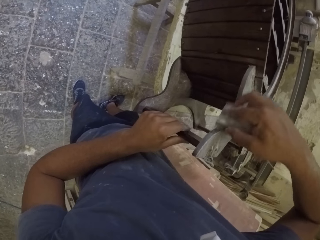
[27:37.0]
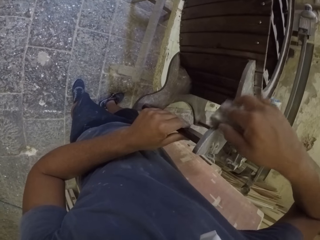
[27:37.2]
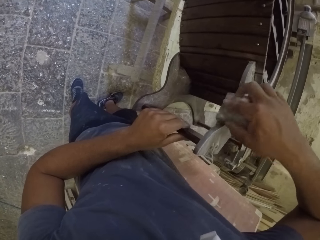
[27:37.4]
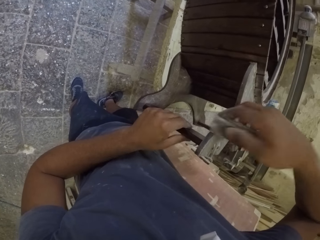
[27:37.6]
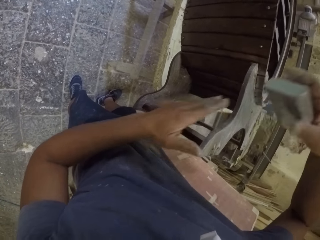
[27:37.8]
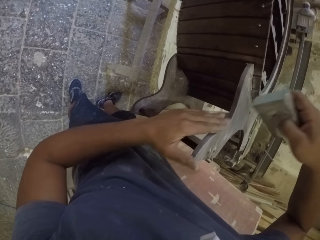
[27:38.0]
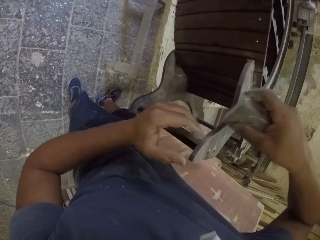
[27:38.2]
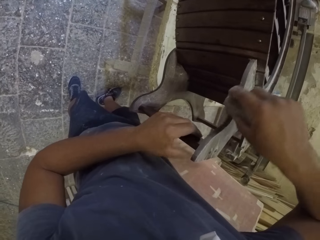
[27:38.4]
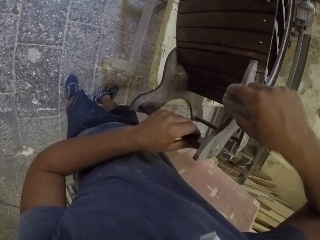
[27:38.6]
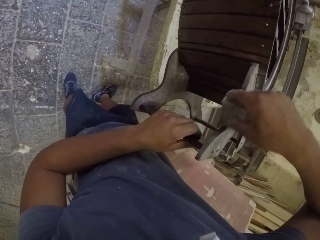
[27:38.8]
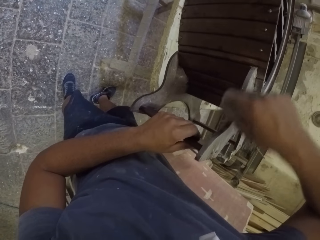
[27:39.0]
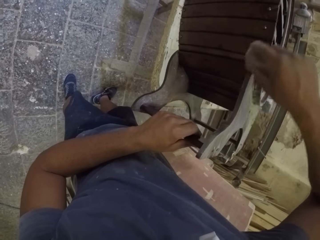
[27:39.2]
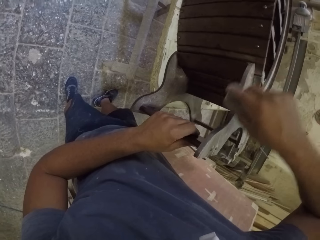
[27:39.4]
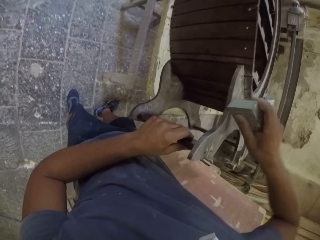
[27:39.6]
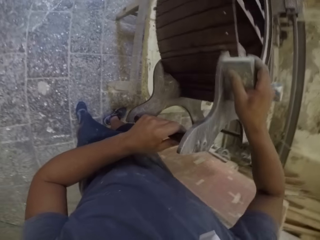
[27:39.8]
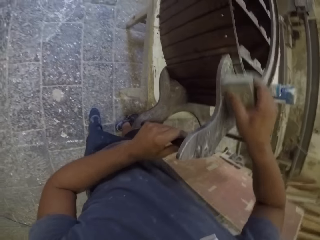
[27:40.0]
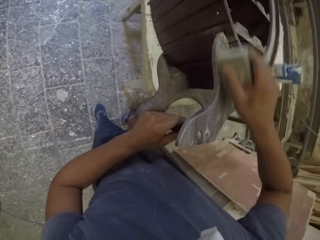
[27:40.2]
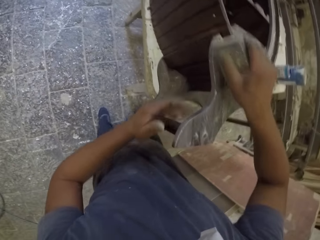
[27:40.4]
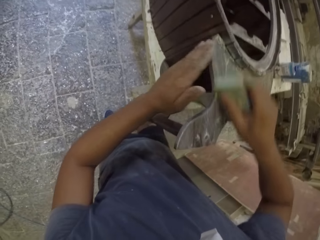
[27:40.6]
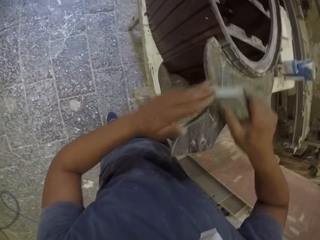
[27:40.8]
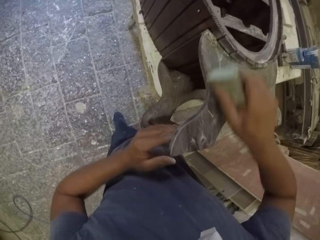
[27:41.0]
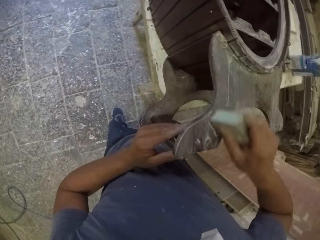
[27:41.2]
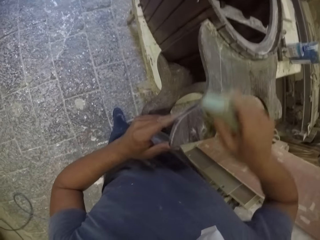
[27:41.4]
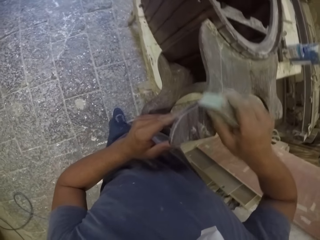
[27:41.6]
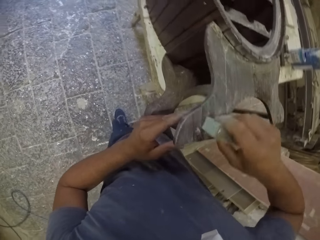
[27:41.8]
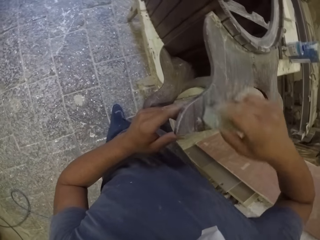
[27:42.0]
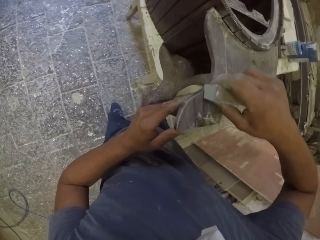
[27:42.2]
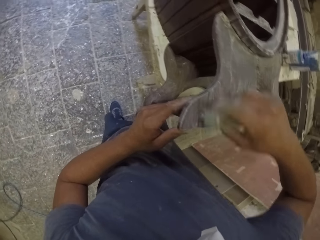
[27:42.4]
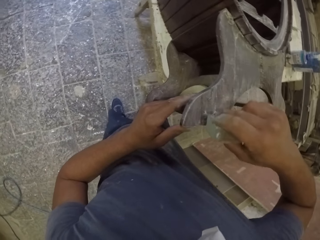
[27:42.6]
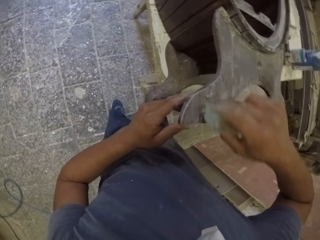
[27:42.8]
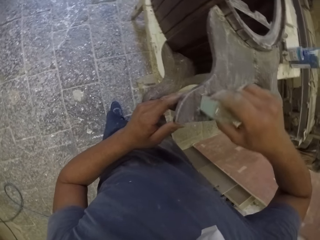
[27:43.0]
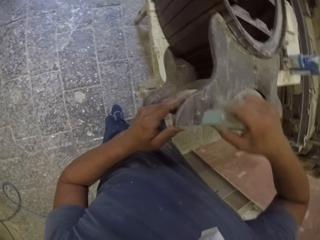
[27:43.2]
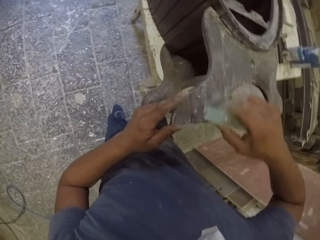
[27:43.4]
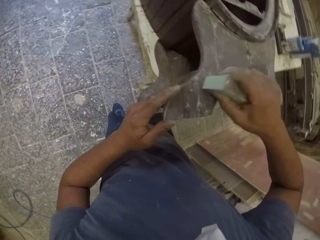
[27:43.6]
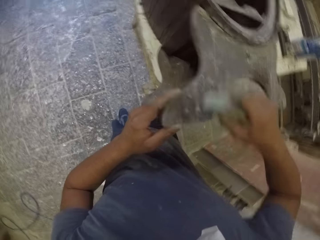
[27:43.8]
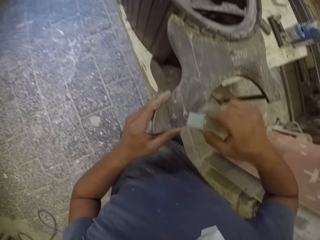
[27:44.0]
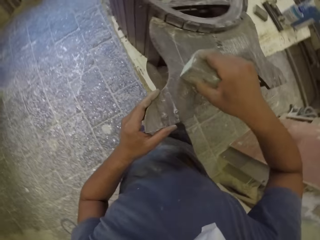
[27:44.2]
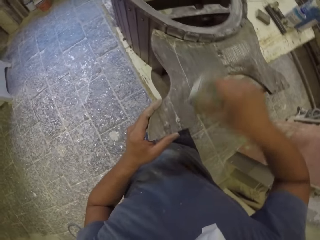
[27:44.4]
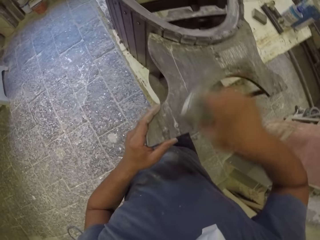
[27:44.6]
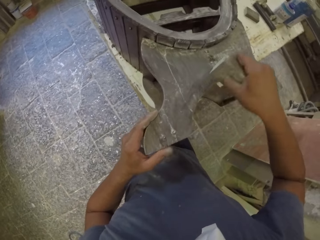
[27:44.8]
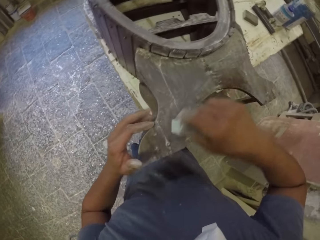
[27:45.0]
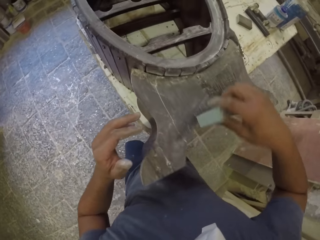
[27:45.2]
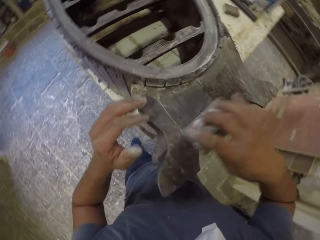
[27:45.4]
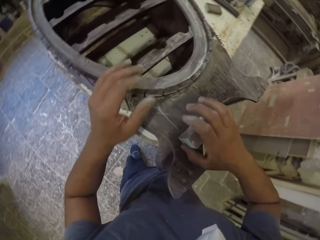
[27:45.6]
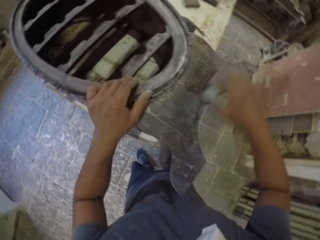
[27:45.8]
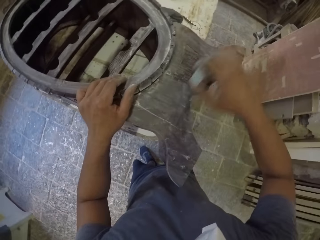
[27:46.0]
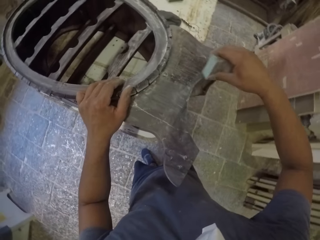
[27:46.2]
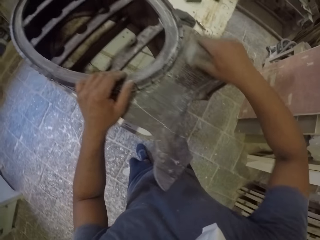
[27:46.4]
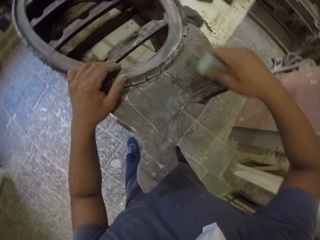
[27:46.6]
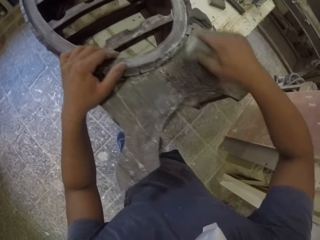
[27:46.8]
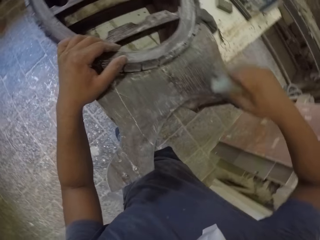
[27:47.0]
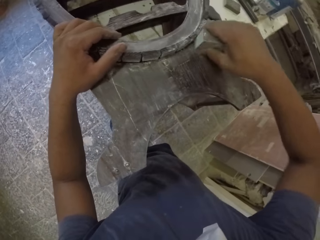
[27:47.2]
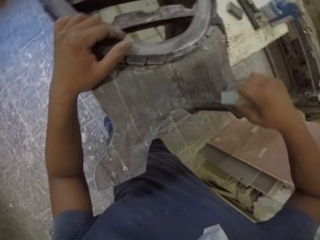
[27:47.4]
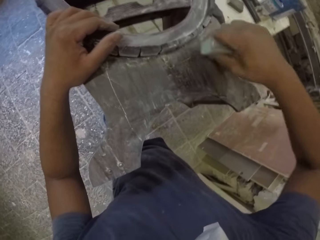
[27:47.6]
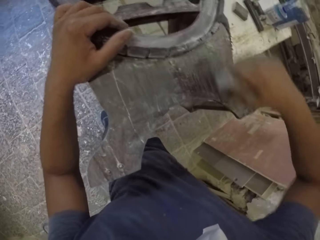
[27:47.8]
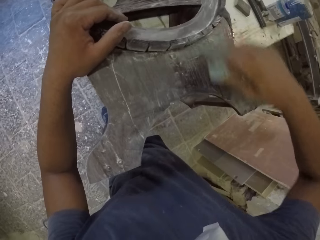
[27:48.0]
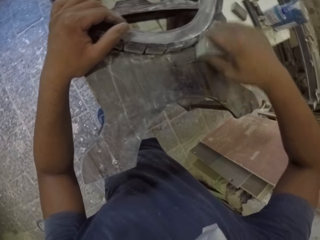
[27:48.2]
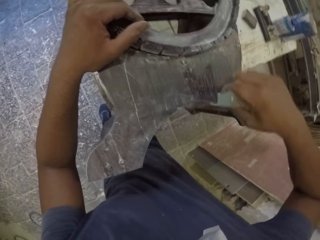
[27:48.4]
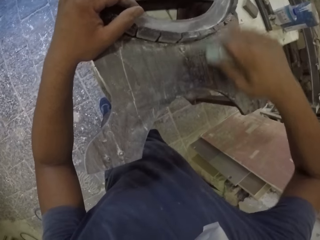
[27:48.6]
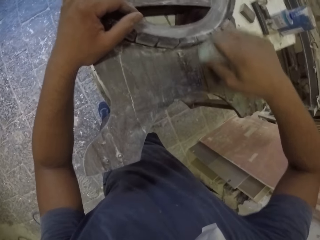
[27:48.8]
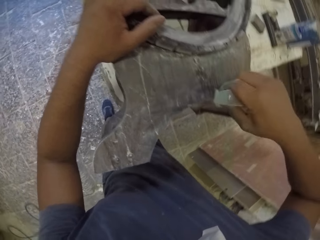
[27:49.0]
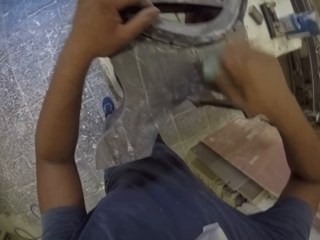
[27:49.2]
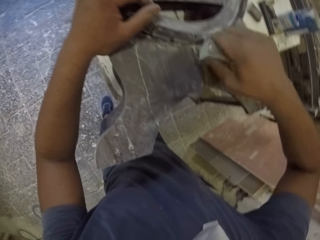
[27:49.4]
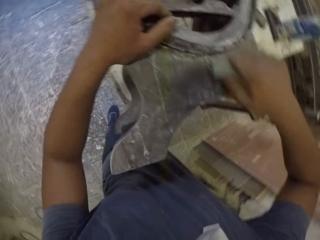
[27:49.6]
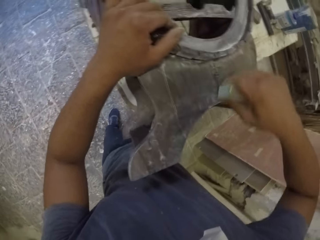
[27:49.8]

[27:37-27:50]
The camera wearer wipes the wooden rack with his left hand. He smooths the wooden rack with a smoothing stone. He holds the wooden rack with his left hand. He wipes the wooden rack with his left hand. He holds the wooden rack with his left hand. He holds it again.

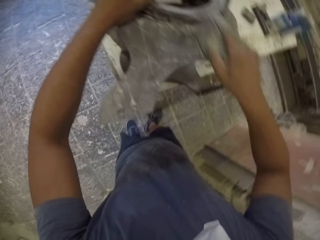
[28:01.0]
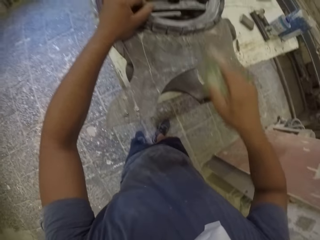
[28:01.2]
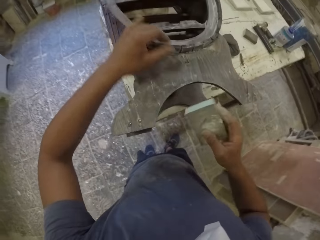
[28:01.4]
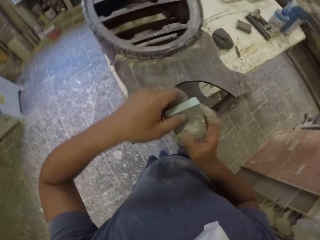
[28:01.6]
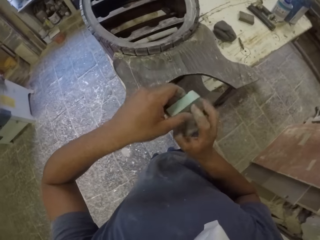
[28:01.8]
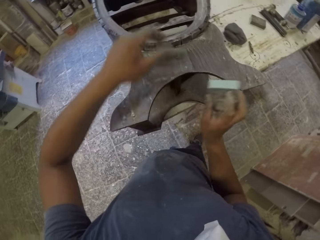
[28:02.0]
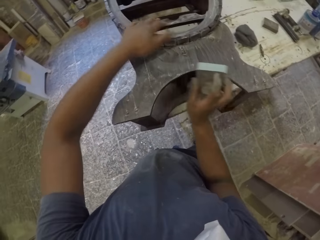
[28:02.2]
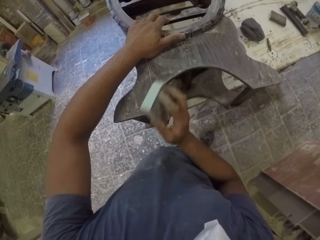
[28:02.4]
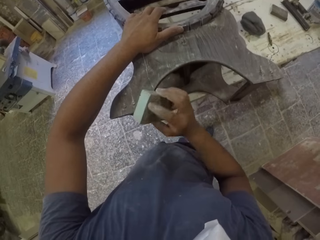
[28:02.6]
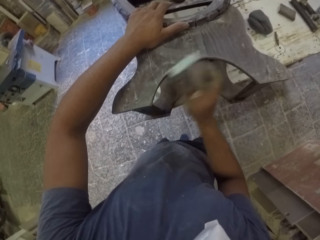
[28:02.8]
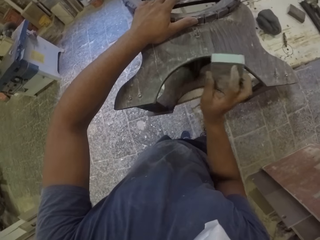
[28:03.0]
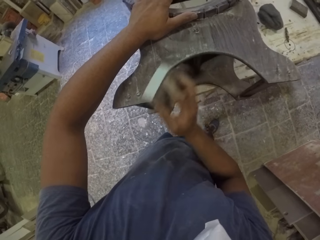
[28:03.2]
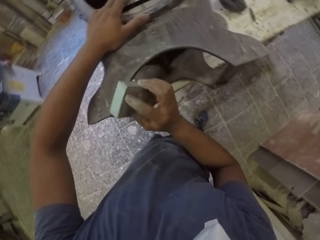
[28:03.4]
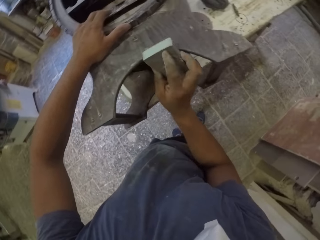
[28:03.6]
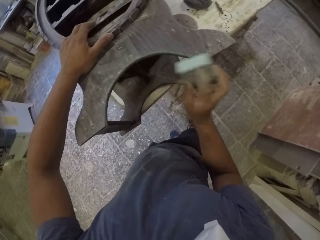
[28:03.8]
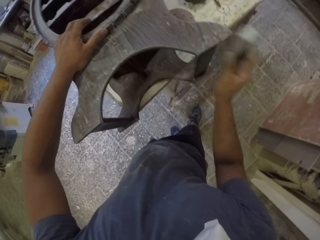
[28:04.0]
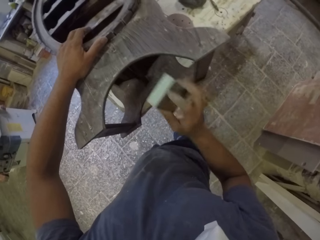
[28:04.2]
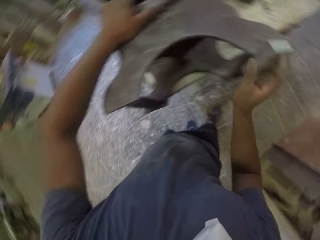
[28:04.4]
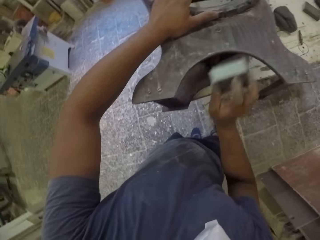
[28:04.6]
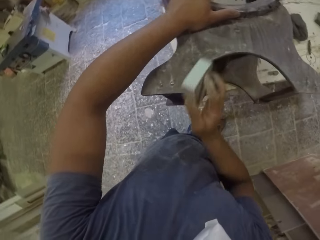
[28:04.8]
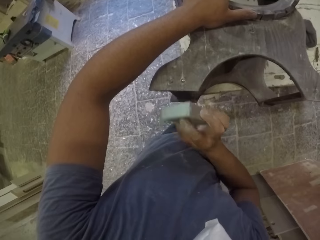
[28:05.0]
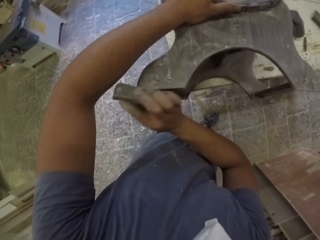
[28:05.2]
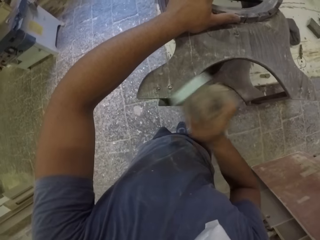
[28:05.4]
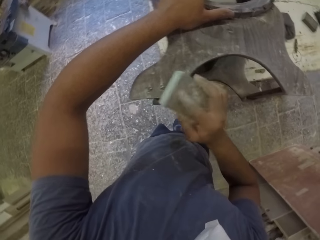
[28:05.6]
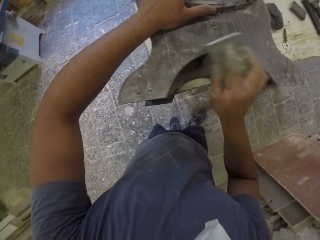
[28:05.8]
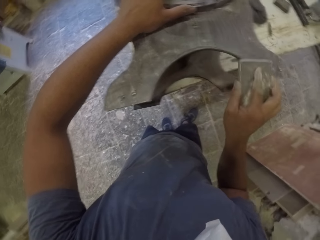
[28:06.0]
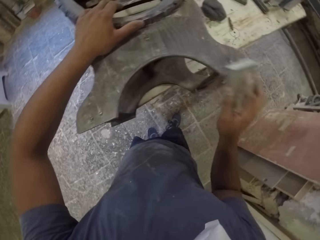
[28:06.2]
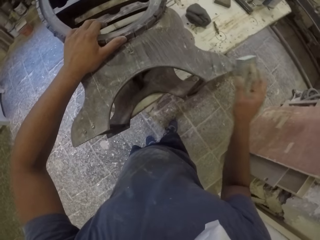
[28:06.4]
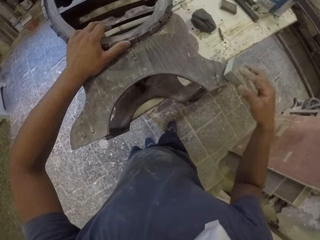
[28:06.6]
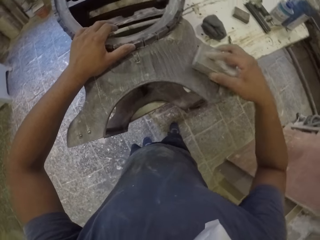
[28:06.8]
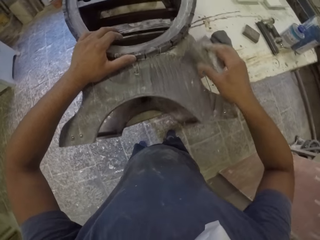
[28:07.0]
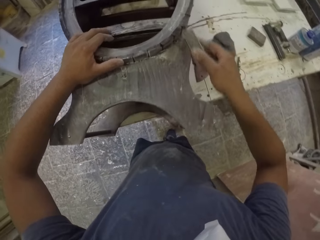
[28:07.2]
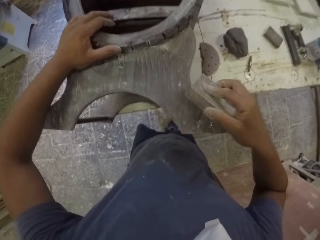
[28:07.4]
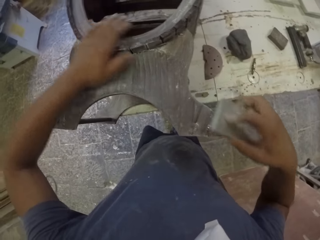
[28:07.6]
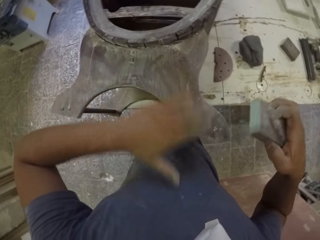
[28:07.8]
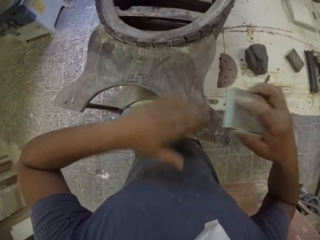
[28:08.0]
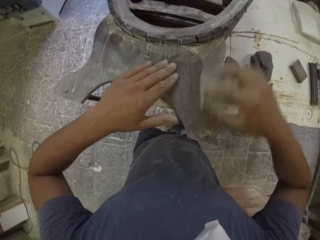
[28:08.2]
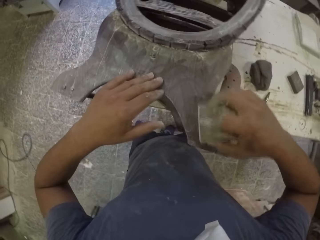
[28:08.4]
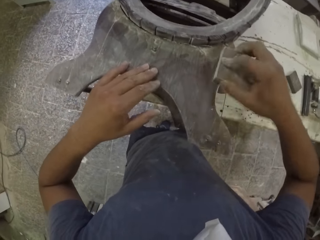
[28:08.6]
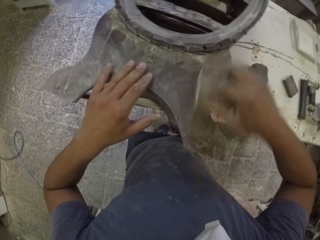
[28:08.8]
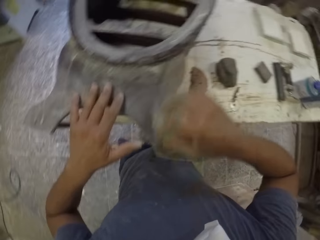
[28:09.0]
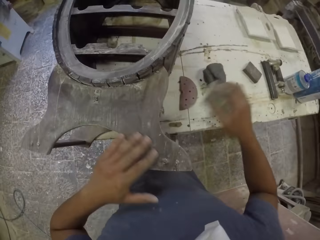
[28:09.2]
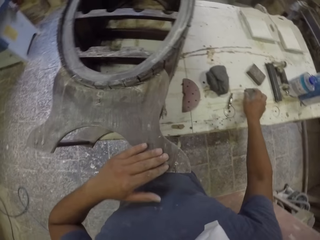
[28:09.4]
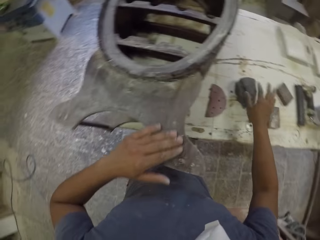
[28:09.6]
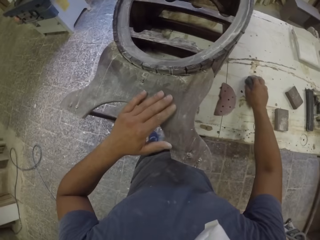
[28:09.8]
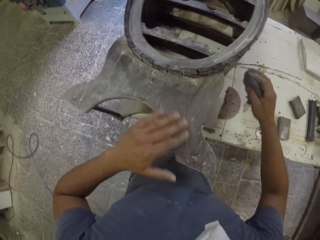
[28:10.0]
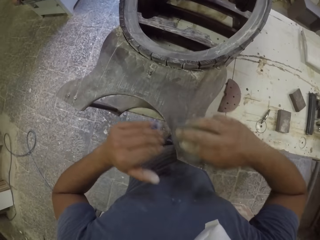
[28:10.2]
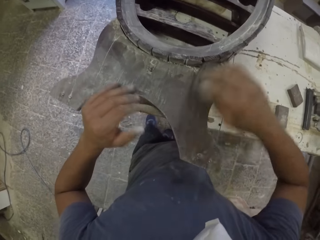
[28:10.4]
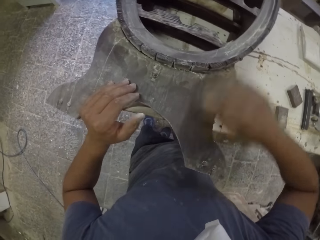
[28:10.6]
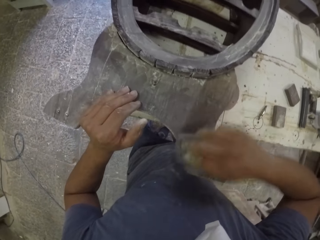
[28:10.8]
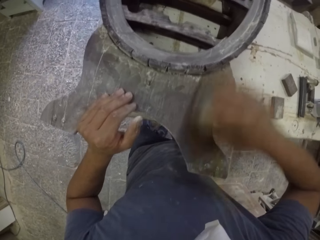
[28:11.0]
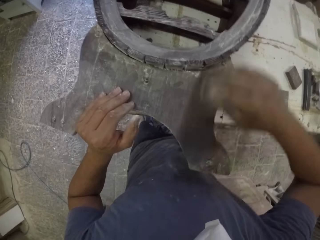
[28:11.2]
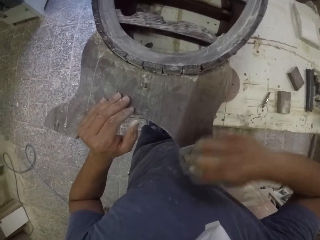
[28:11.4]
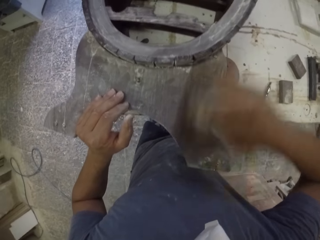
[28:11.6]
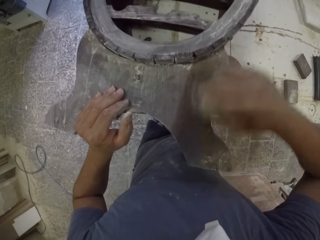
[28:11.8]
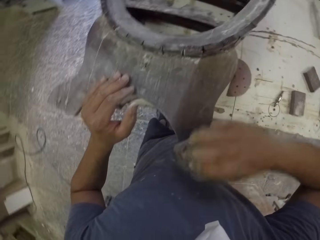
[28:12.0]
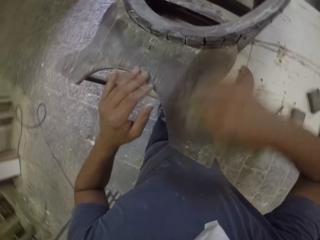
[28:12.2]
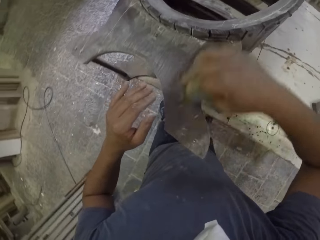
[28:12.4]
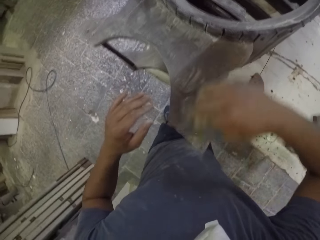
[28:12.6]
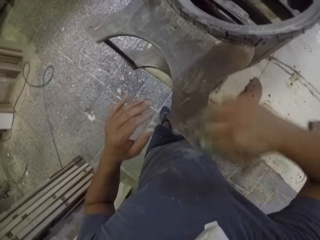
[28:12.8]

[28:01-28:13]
The camera wearer holds the smoothing stone or sand paper with both hands. He smooths the wooden rack with the smoothing stone. He puts his right hand on the wooden rack. He wipes dust from the wooden rack with his left hand. He holds the sand paper. He smooths the wooden rack with the smoothing stone. He wipes the wooden rack with his left hand. He puts the smoothing stone on the table. He picks up a piece of cloth from the table. He wipes the wooden rack with the piece of cloth.
